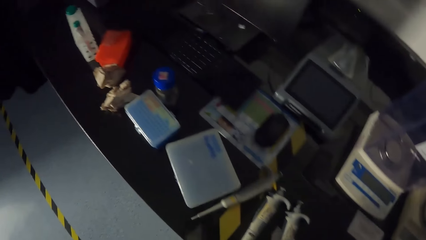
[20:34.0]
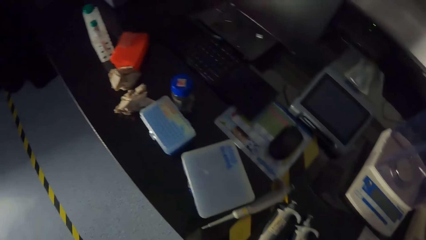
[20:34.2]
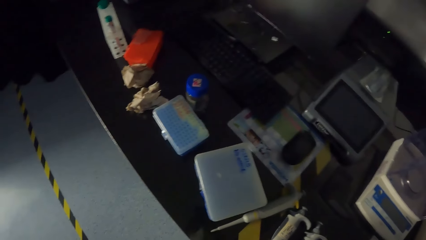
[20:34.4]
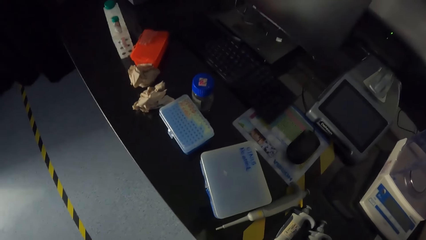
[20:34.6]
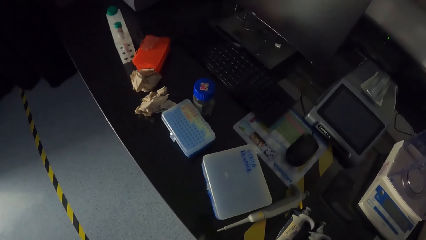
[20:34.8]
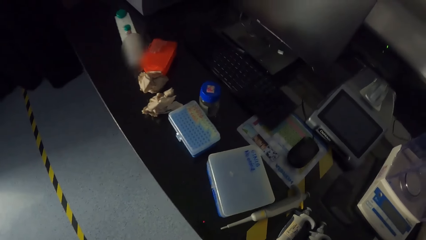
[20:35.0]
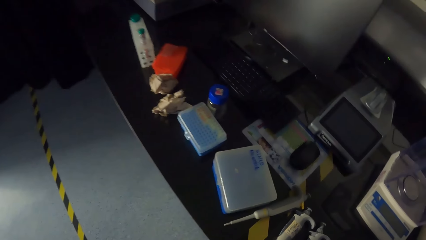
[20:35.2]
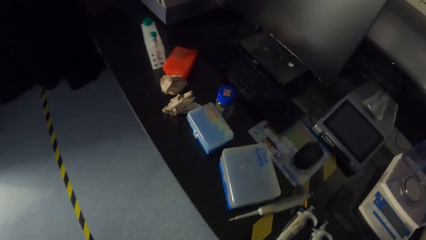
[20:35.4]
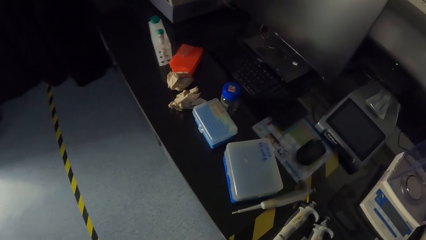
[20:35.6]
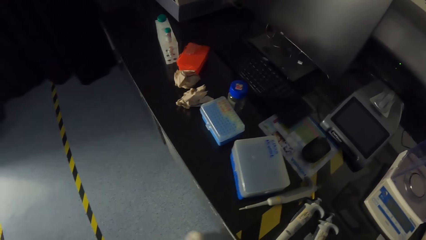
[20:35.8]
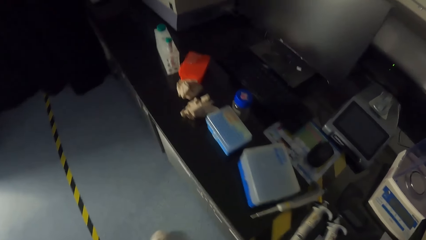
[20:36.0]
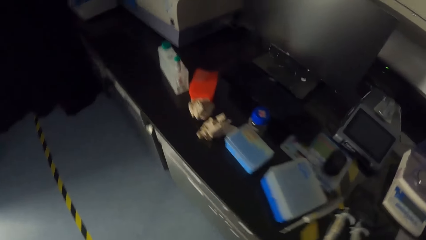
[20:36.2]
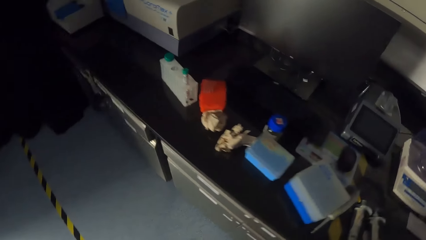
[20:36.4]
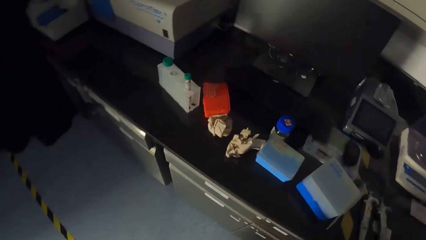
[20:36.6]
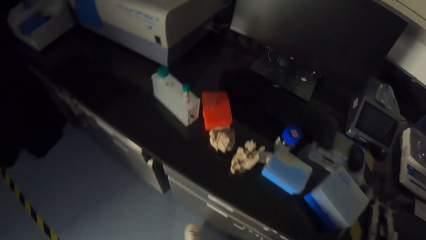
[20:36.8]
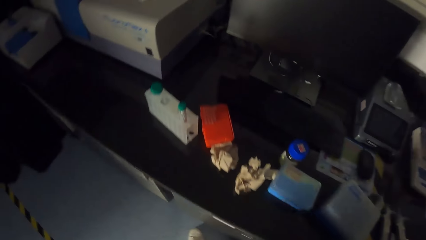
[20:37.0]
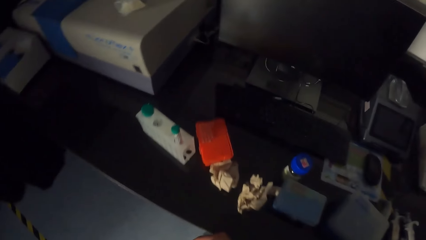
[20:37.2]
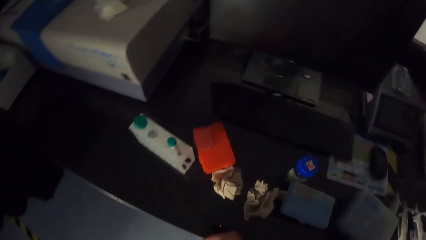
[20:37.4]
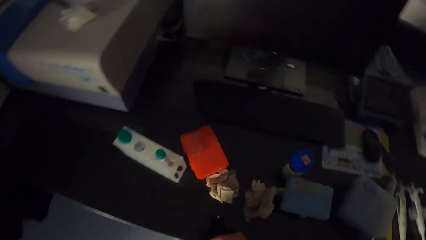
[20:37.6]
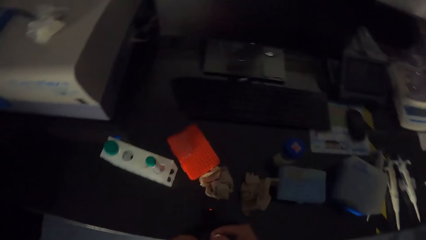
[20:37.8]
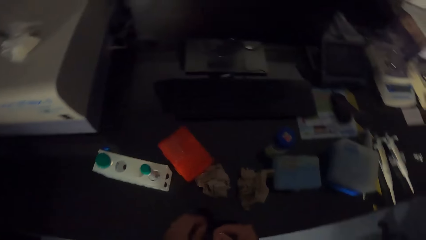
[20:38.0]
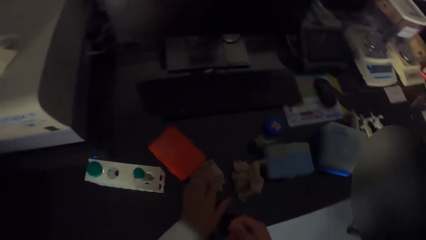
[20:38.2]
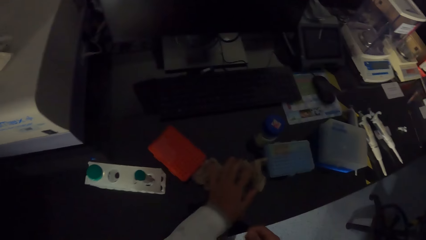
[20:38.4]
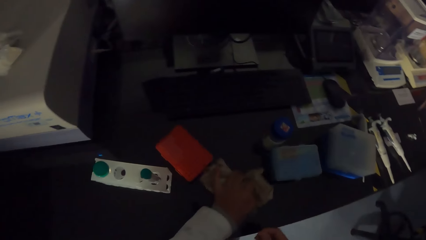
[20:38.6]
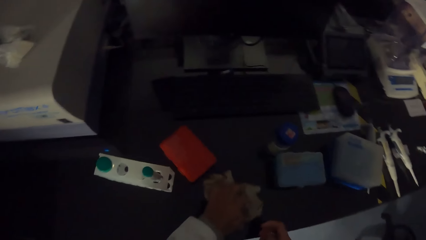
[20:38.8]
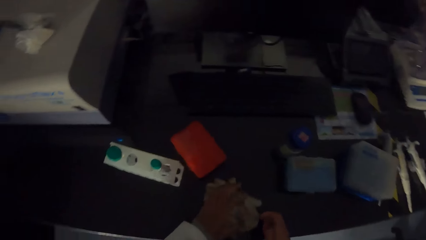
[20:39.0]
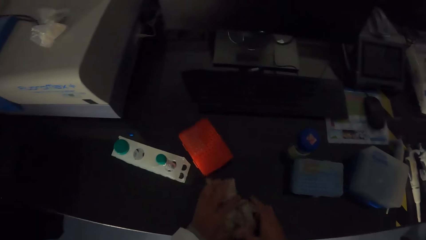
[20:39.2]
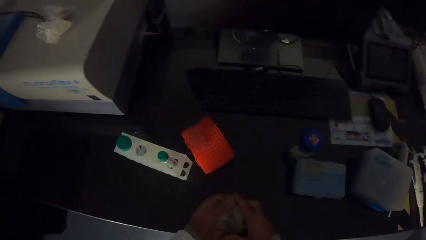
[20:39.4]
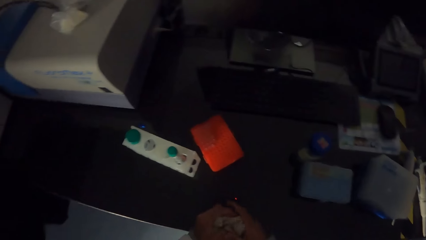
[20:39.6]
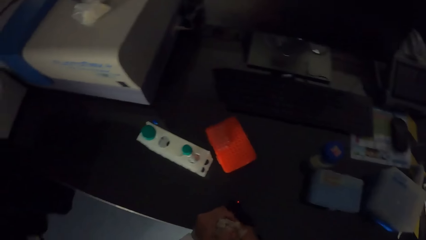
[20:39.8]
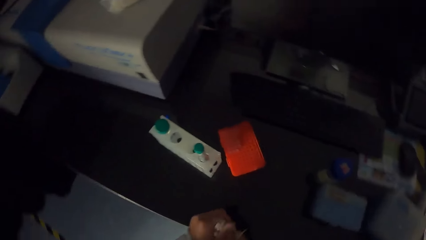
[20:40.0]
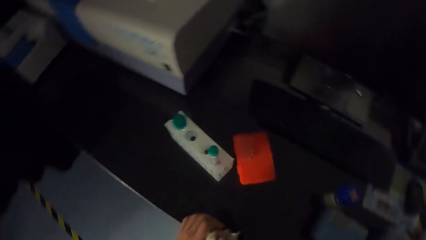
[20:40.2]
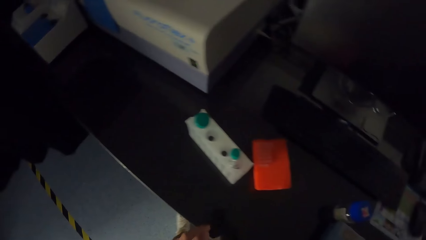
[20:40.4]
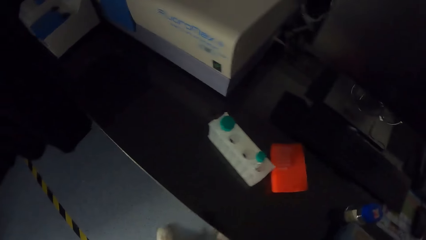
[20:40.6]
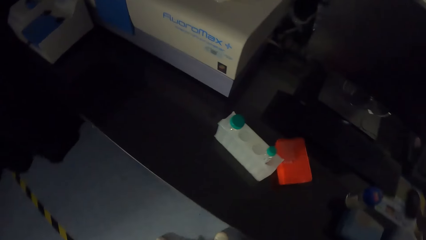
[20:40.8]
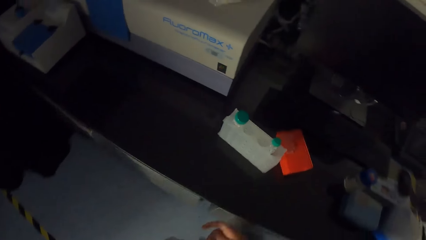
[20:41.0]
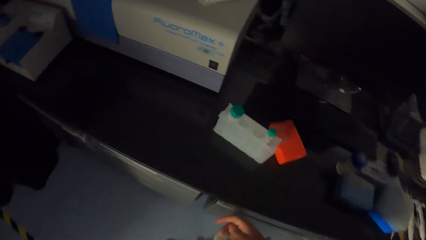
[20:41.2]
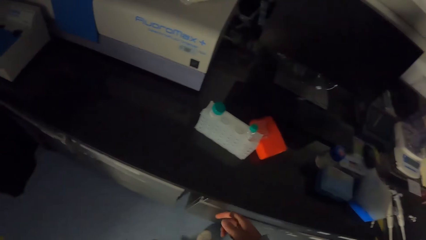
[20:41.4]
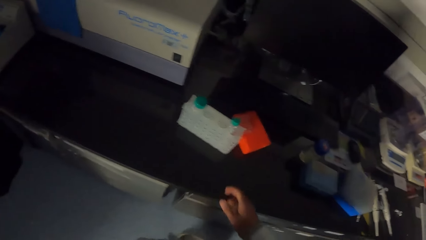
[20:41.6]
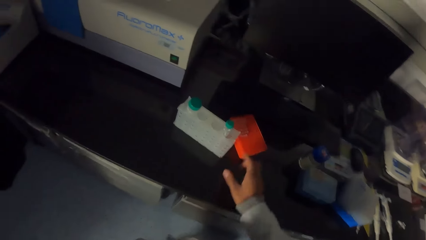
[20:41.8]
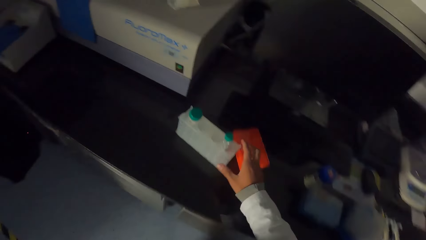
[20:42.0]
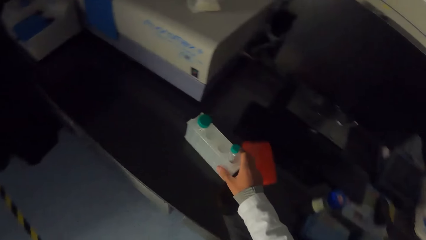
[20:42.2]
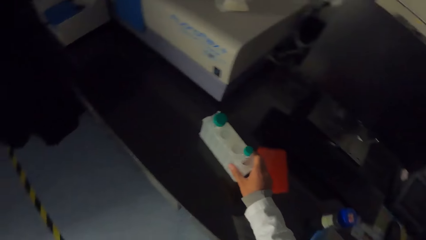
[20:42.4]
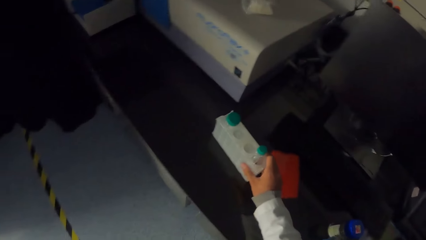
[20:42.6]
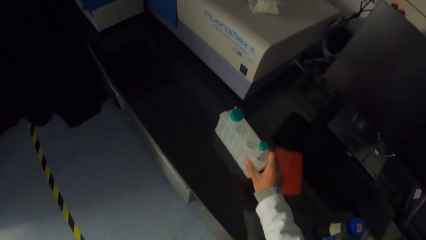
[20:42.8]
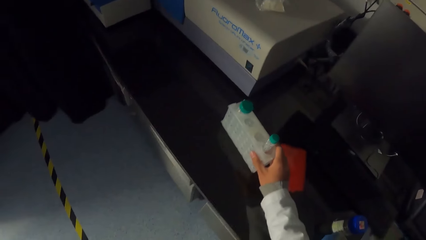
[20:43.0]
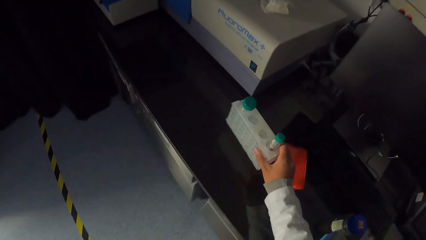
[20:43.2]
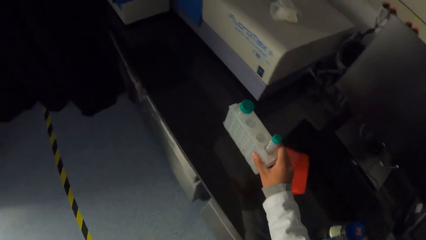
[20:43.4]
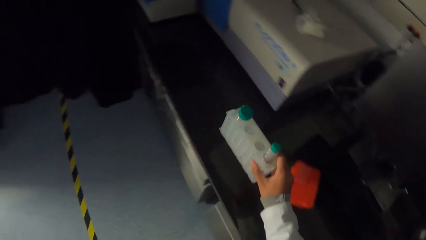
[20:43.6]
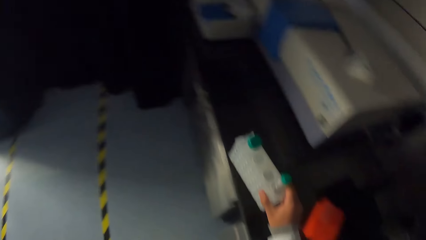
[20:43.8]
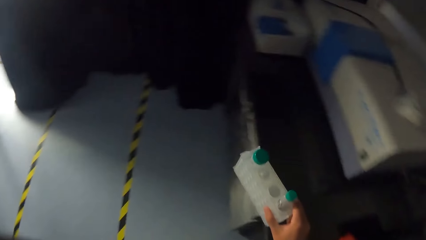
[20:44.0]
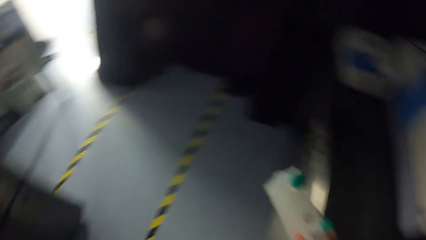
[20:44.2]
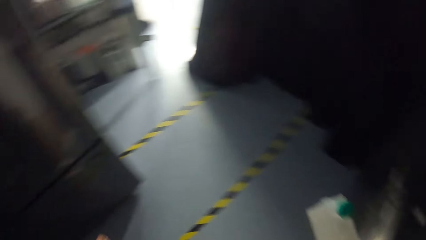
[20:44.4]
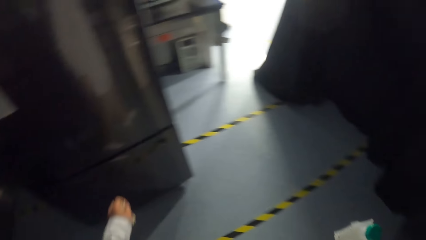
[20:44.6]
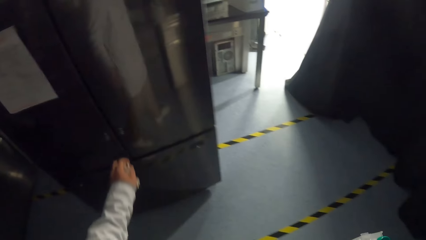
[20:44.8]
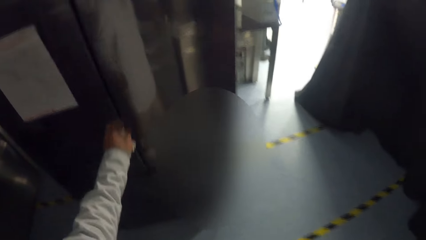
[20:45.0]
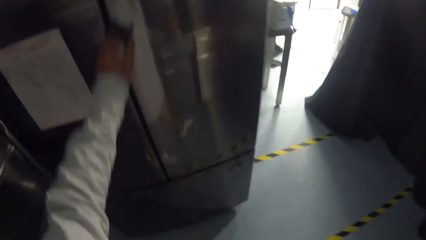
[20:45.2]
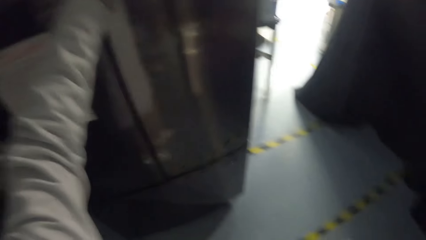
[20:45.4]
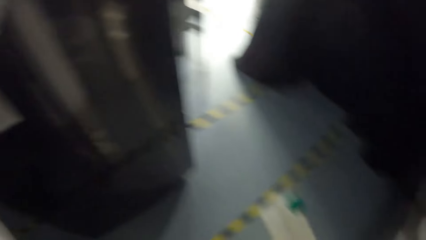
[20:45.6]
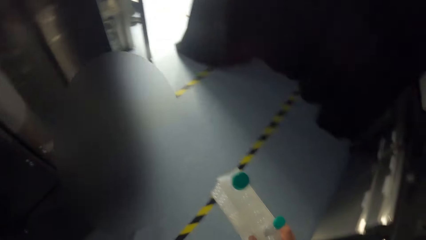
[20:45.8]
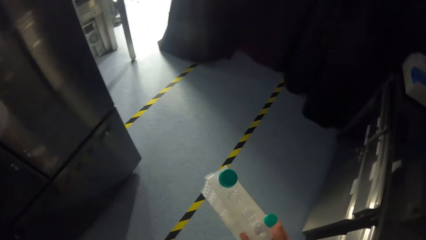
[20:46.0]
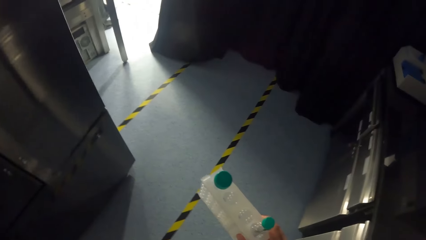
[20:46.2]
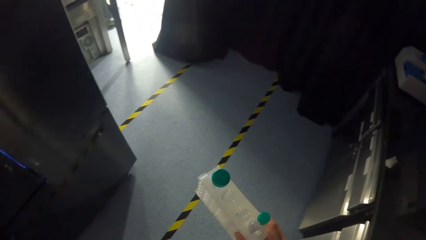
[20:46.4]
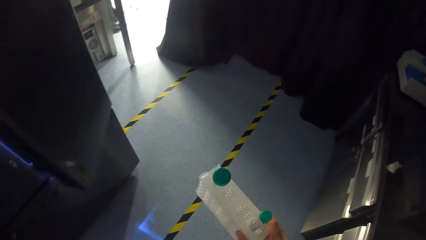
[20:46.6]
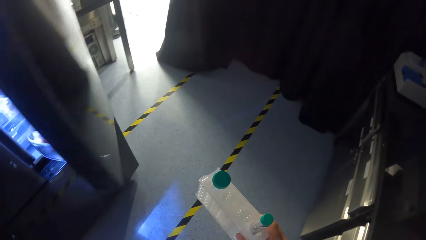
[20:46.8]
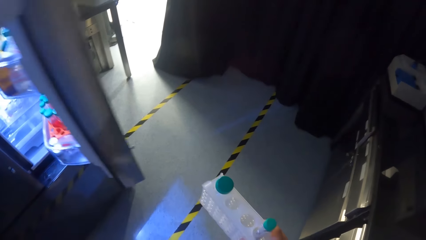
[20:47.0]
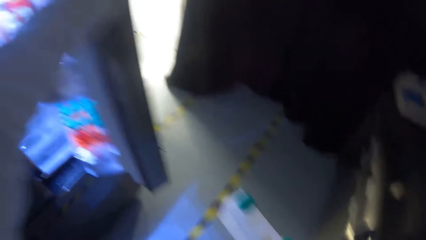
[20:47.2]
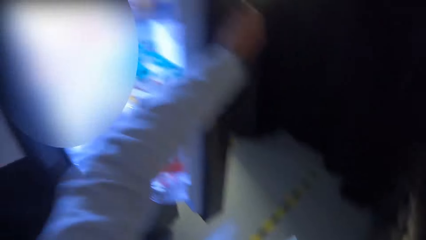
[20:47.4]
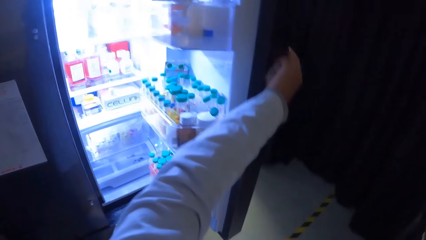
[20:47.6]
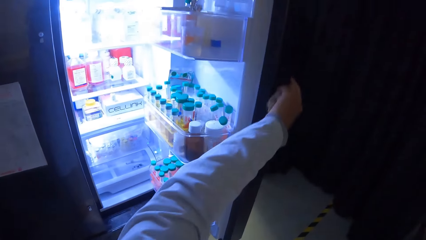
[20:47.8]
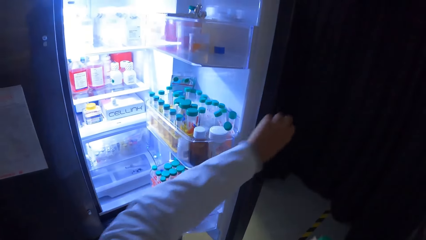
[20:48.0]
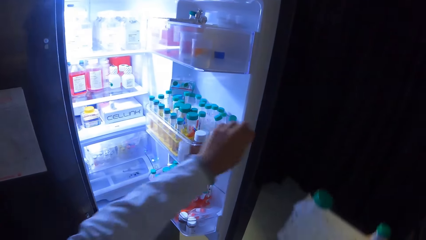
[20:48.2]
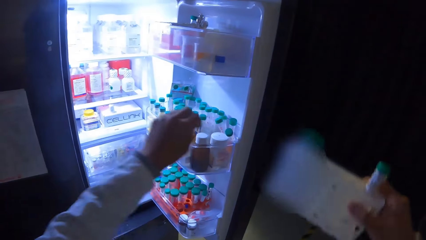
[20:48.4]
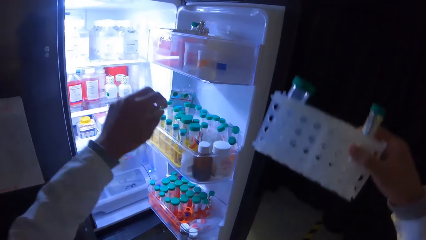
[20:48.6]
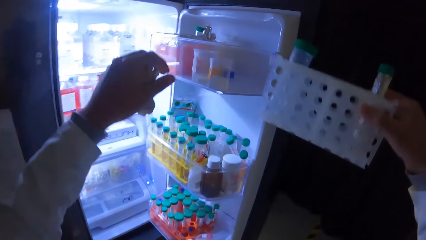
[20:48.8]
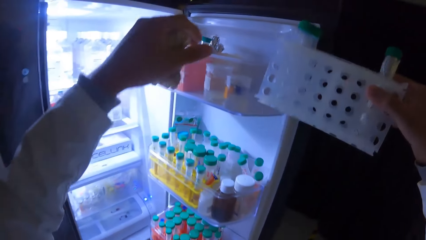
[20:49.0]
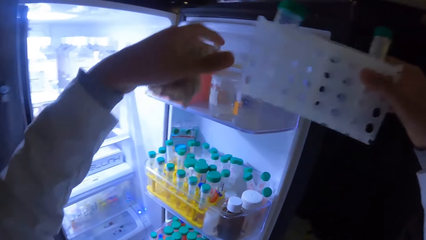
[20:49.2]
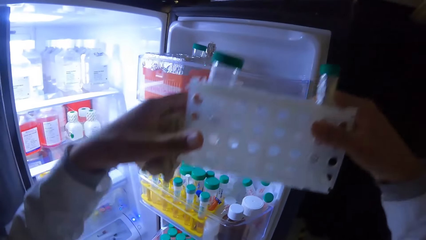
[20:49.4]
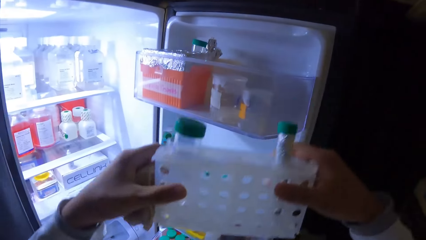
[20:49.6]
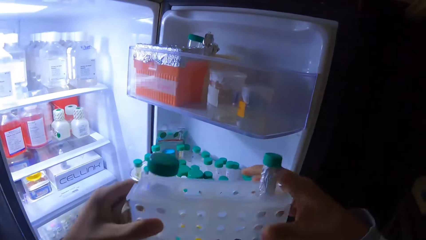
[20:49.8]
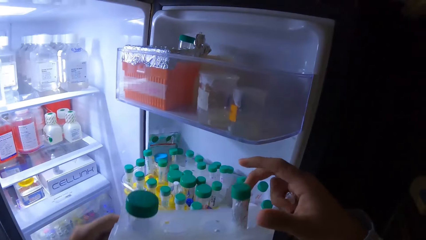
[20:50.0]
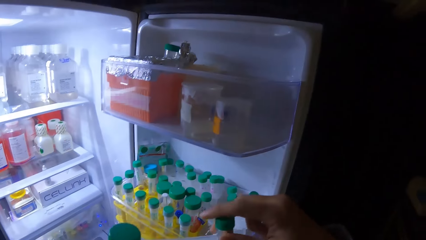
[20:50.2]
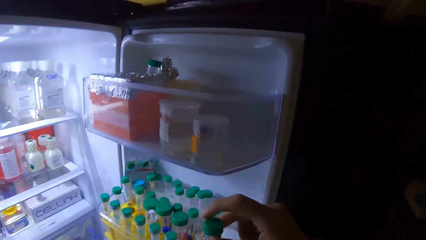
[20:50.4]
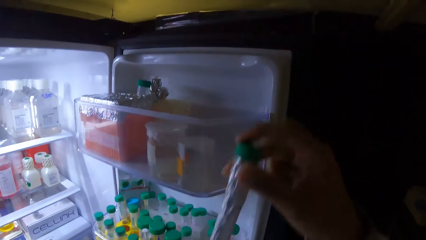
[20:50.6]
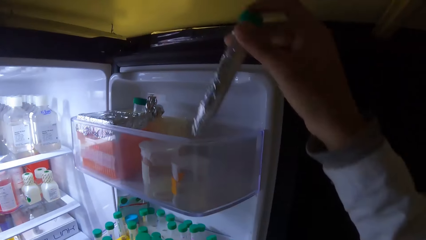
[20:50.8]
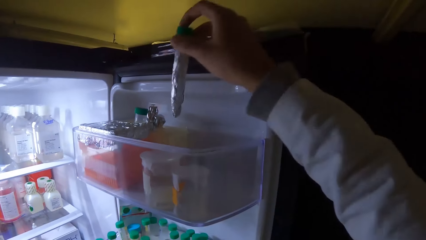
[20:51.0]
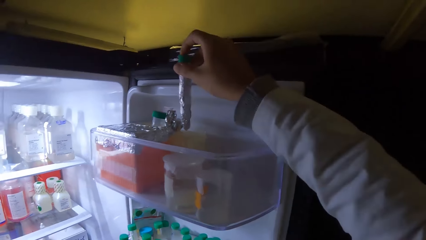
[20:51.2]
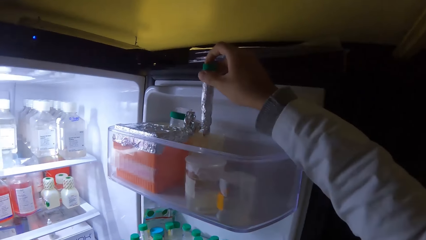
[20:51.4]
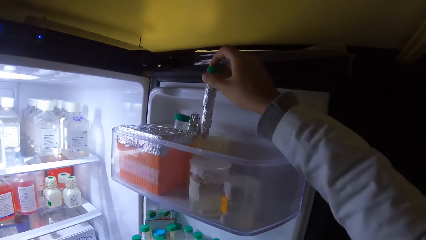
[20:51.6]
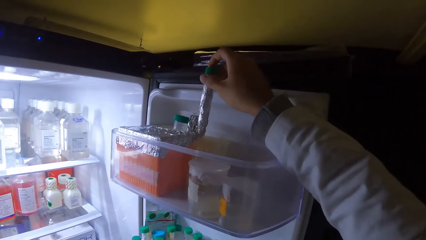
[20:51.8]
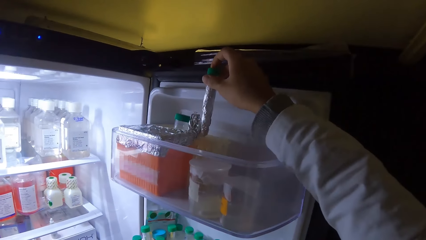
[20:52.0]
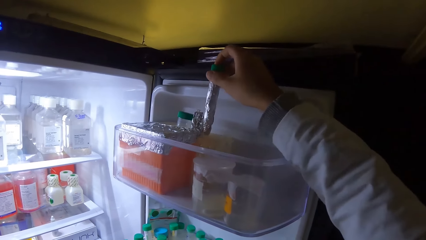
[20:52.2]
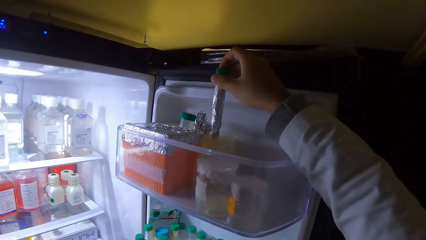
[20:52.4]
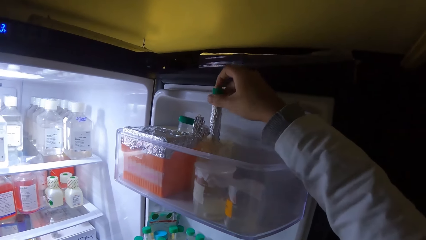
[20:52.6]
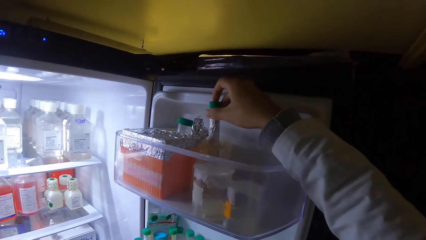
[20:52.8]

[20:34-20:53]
The camera wearer grabs some papers with her left hand. She picks up the papers from the table with both hands. She picks up the test tube holder from the table with her right hand. She opens a fridge with her left hand. She picks up a test tube from the test tube holder with her right hand.
